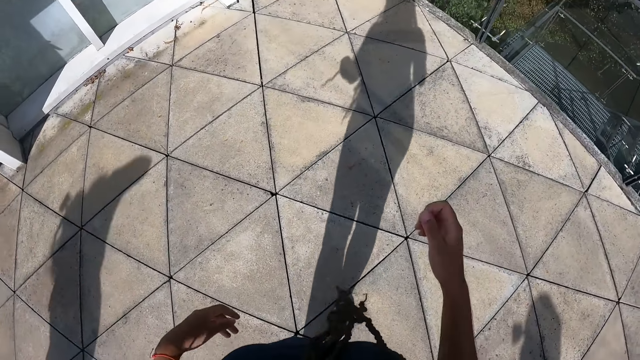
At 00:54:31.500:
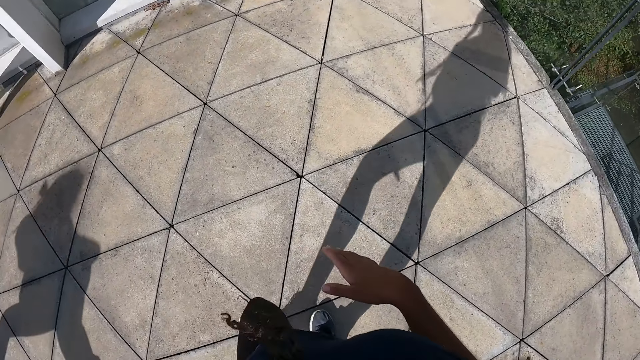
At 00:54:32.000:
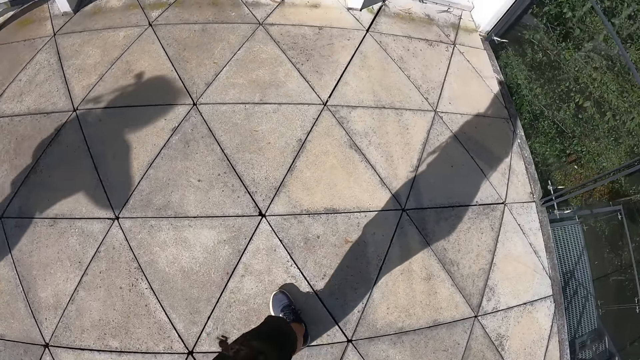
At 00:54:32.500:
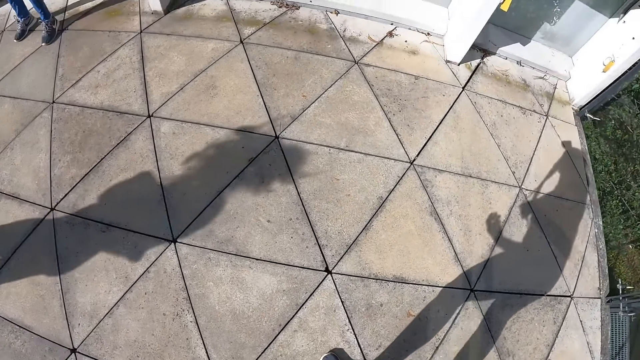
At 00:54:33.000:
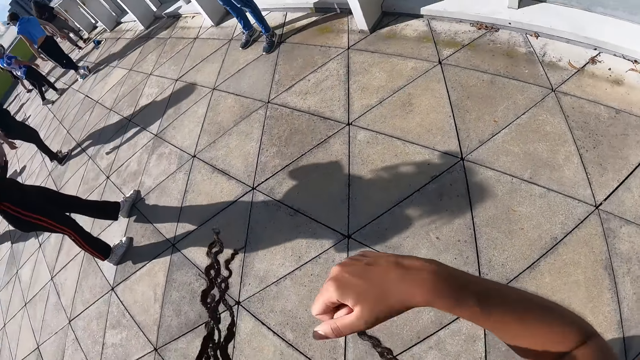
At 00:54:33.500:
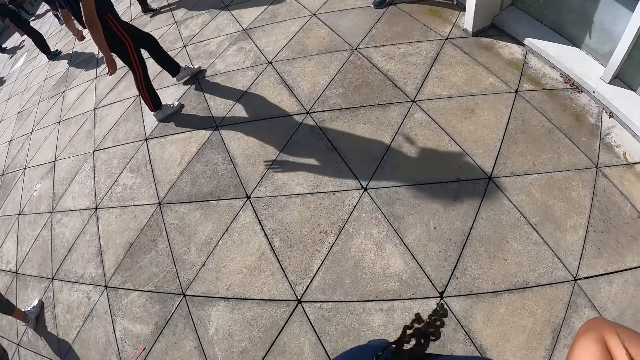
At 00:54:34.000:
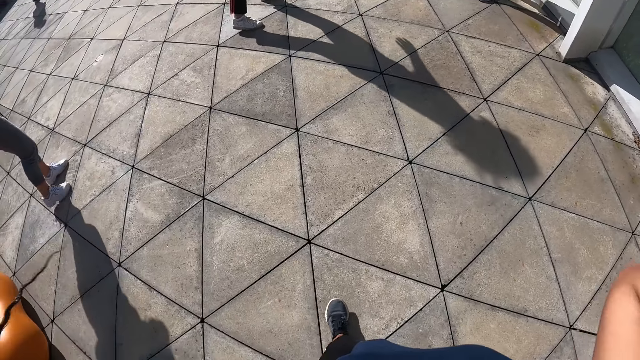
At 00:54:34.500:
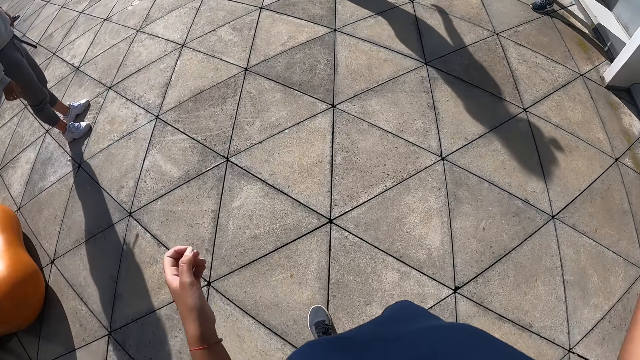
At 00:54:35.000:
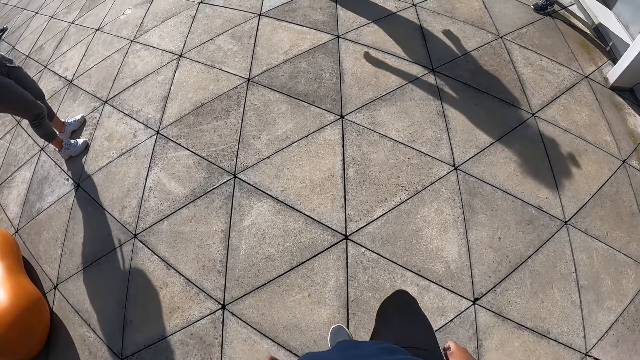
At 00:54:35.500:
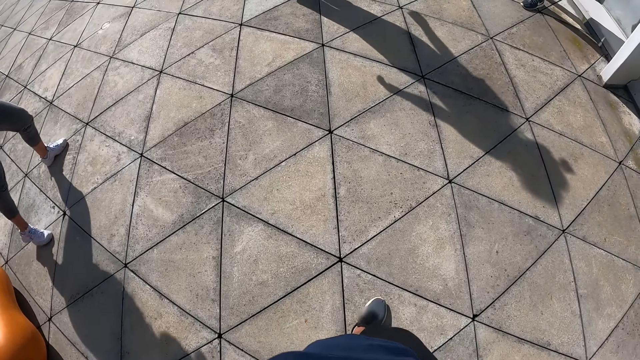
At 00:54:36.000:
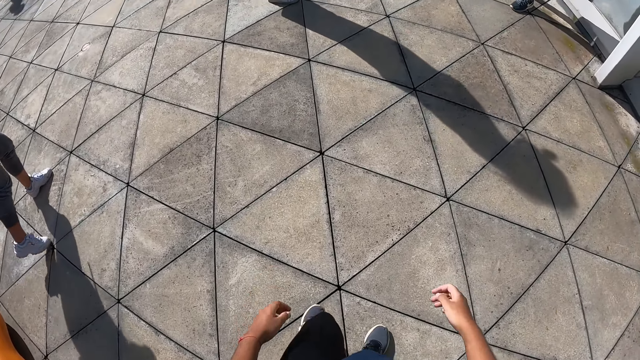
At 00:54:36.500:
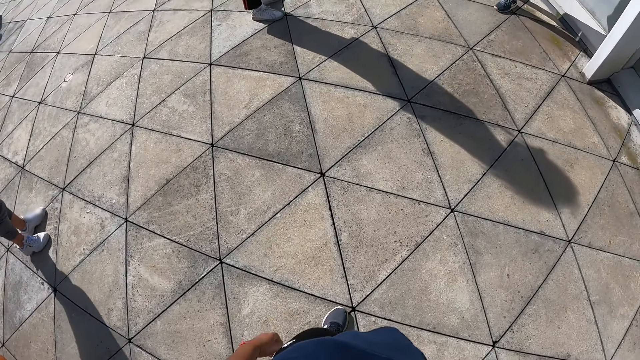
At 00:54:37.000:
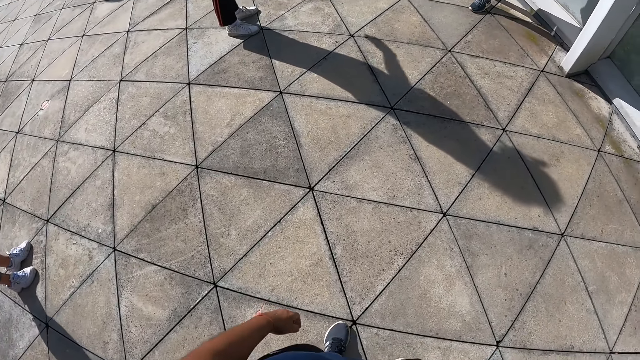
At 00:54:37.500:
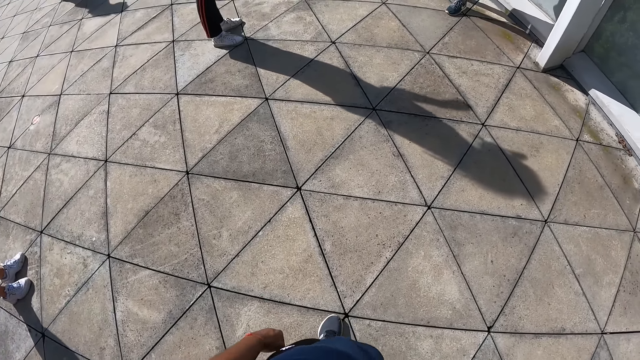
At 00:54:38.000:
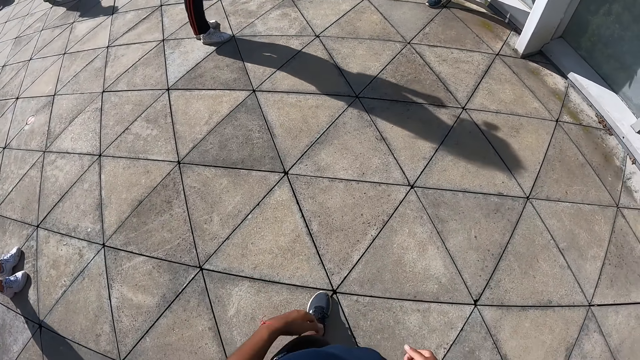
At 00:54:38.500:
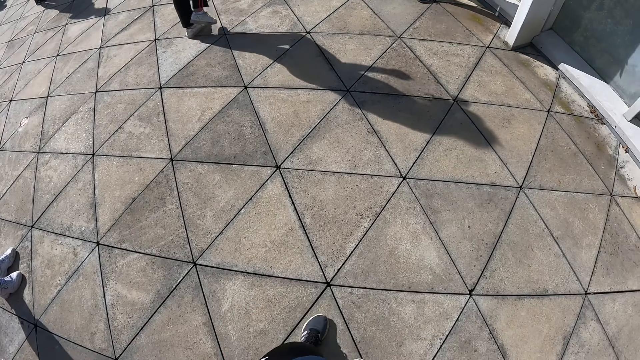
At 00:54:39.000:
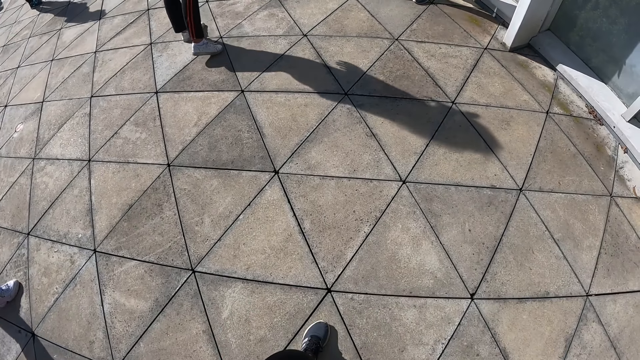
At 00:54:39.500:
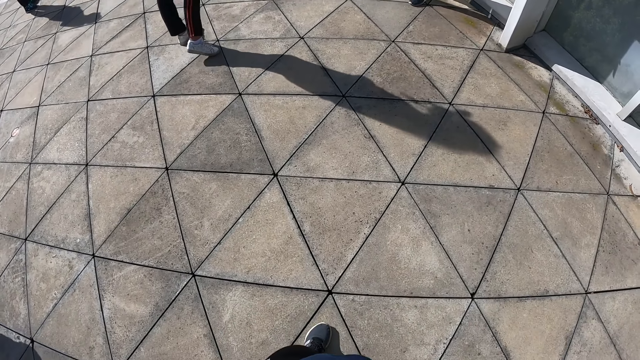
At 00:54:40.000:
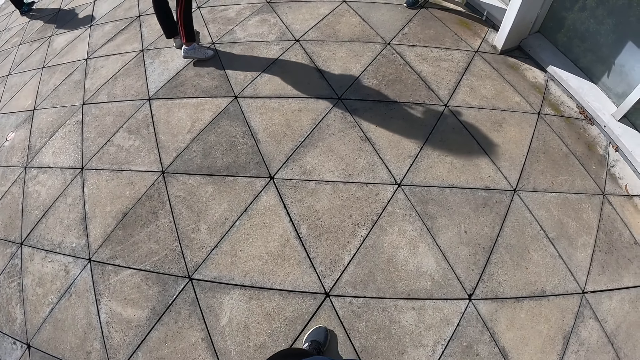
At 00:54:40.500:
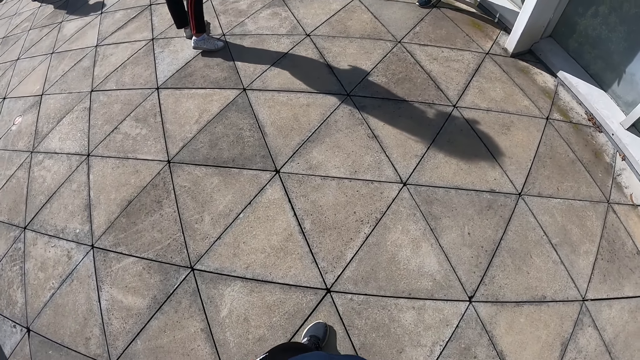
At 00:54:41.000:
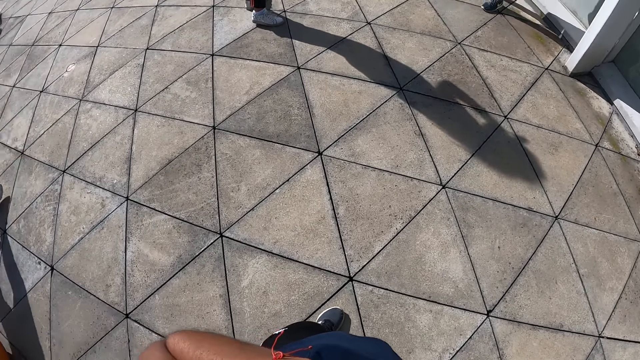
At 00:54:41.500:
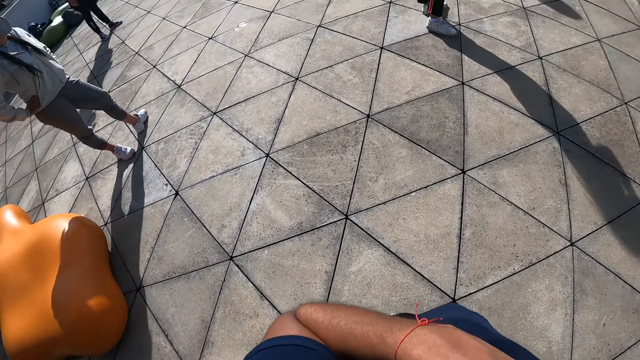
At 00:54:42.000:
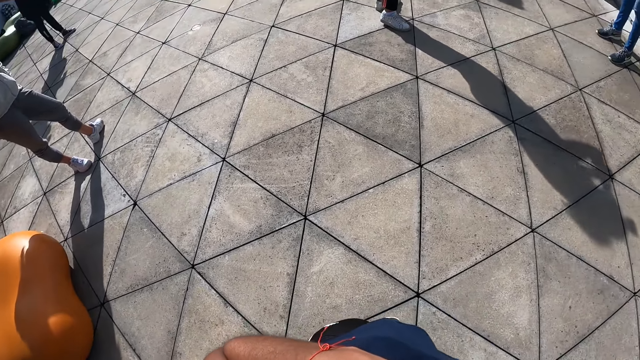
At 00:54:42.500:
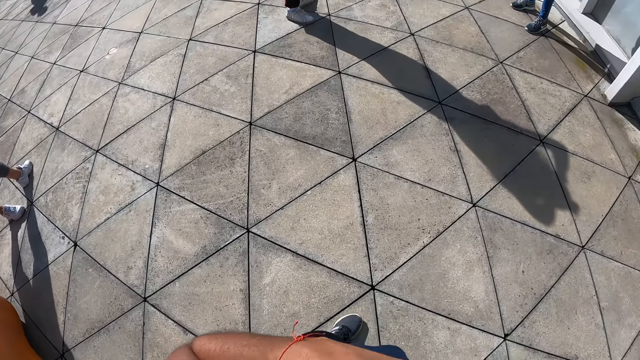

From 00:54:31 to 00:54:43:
A woman dances in the studio. Another woman dances in the studio. The camera wearer looks around.

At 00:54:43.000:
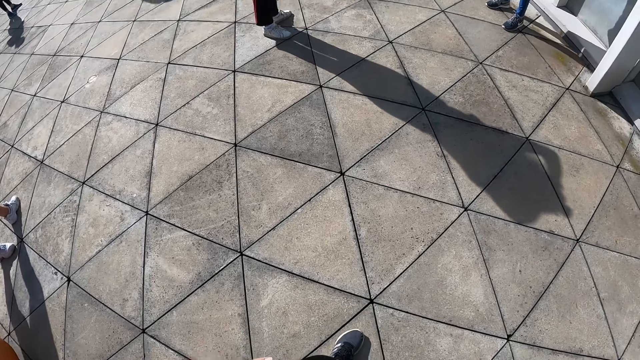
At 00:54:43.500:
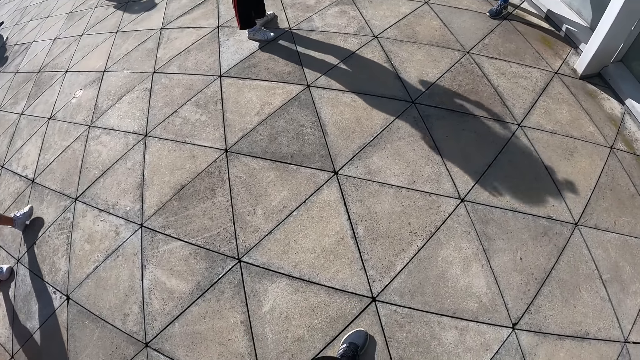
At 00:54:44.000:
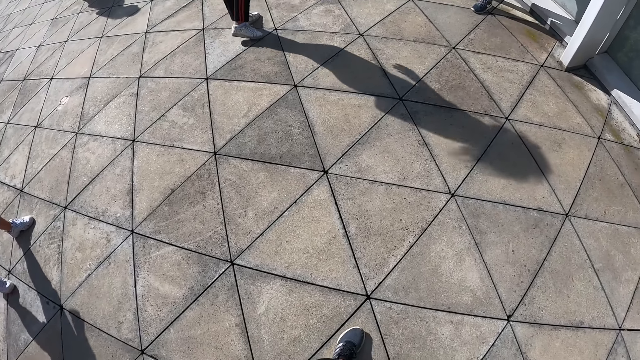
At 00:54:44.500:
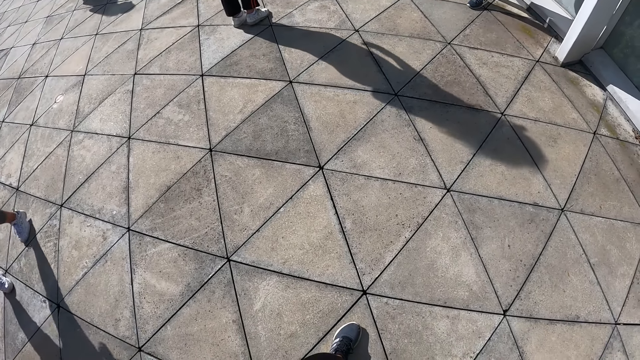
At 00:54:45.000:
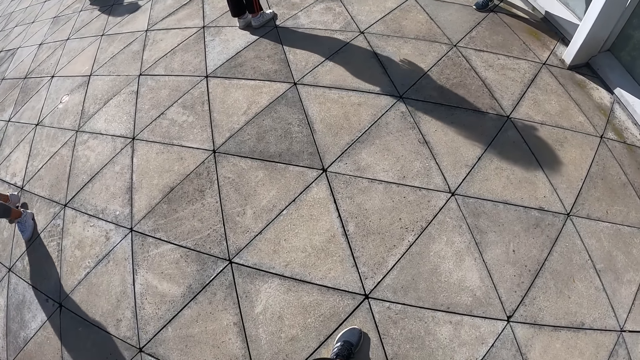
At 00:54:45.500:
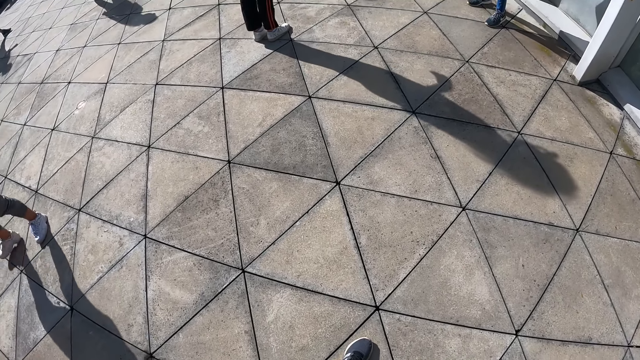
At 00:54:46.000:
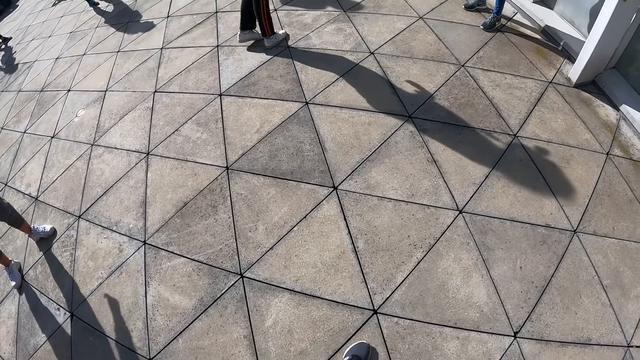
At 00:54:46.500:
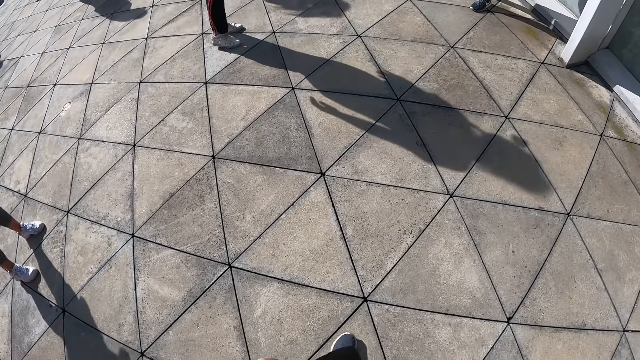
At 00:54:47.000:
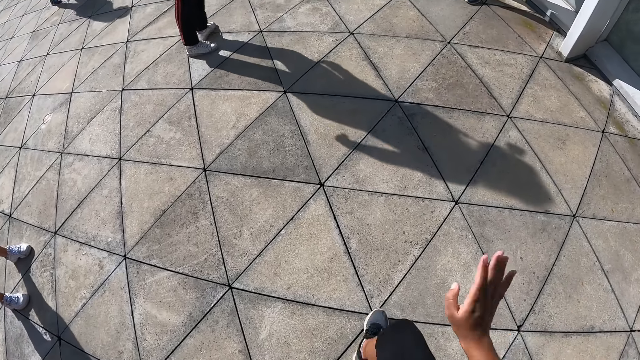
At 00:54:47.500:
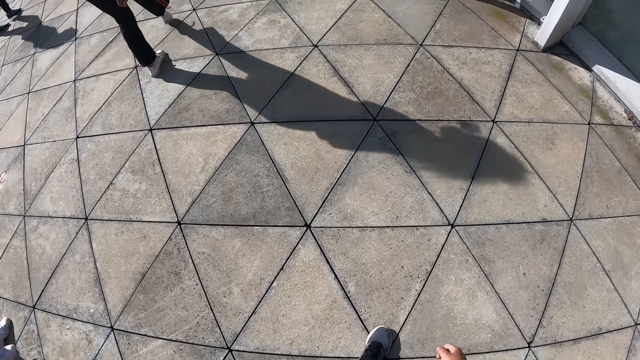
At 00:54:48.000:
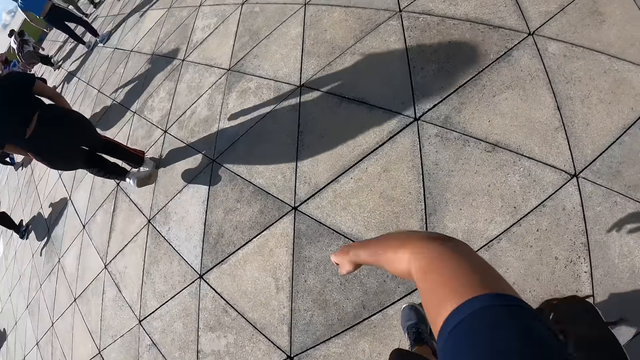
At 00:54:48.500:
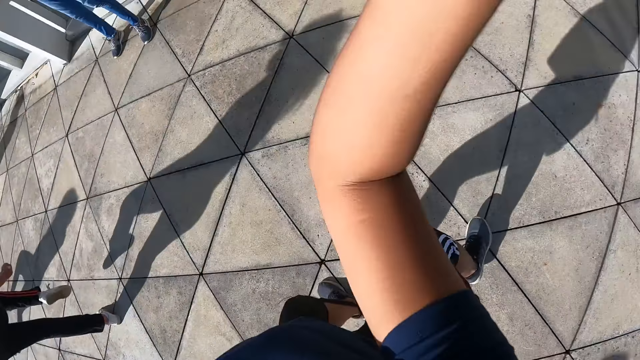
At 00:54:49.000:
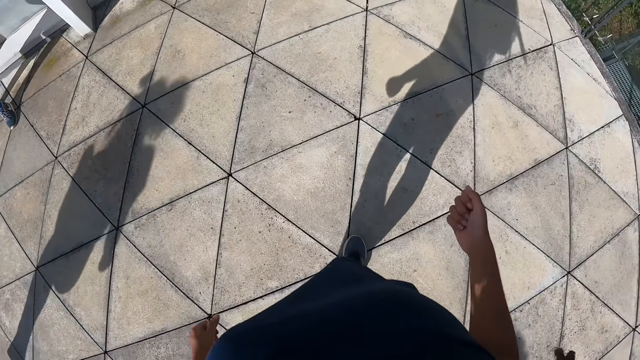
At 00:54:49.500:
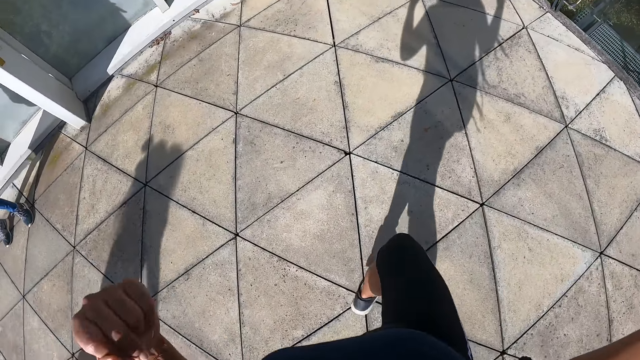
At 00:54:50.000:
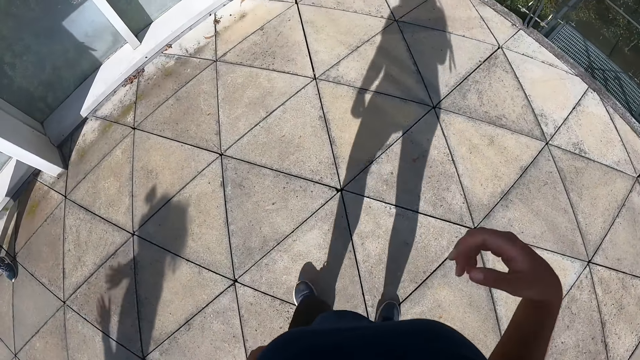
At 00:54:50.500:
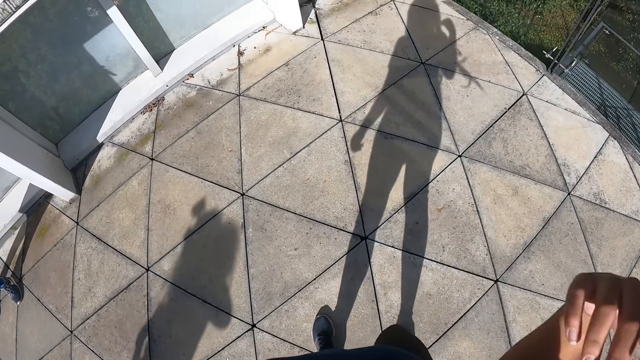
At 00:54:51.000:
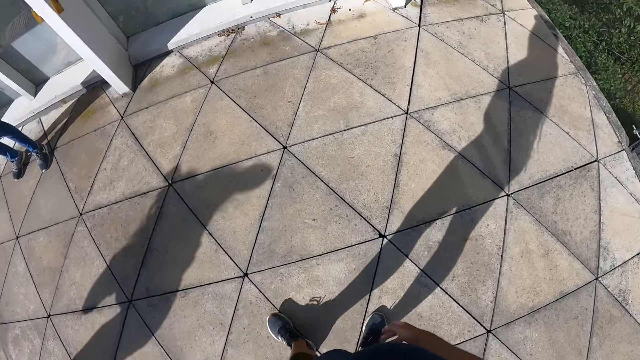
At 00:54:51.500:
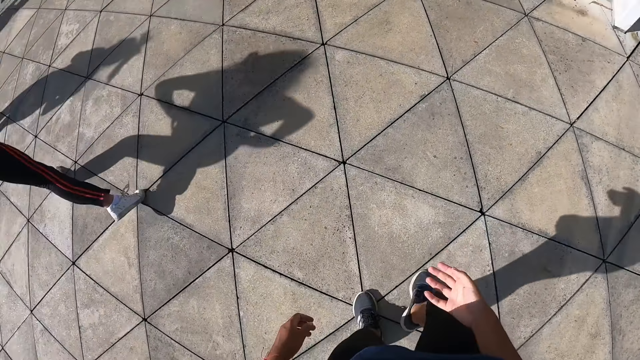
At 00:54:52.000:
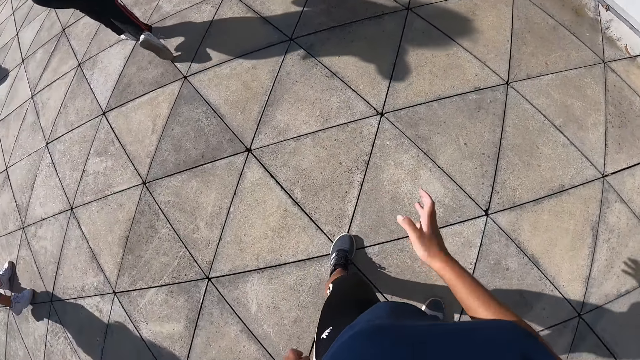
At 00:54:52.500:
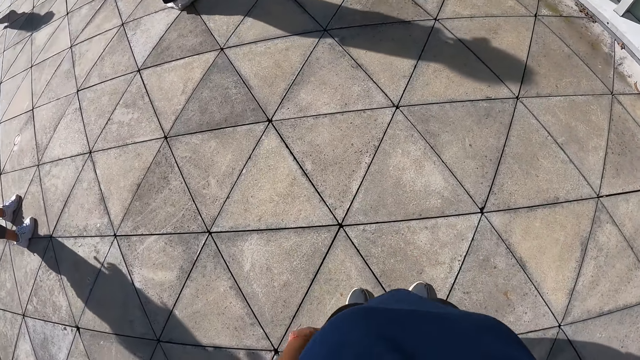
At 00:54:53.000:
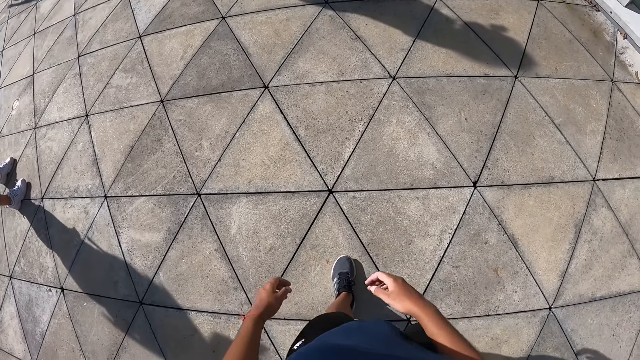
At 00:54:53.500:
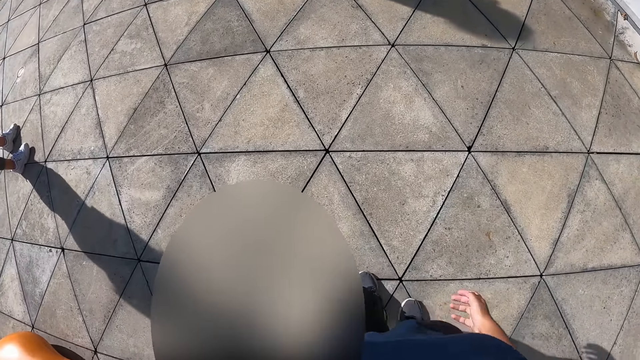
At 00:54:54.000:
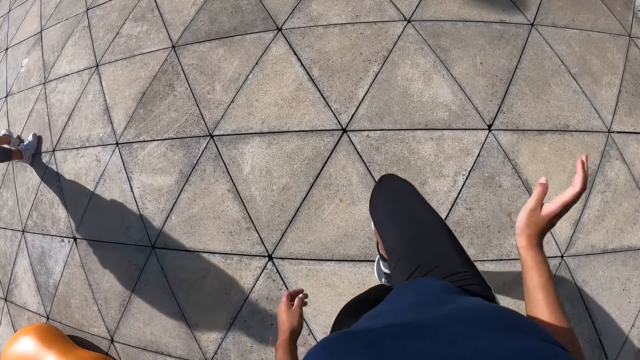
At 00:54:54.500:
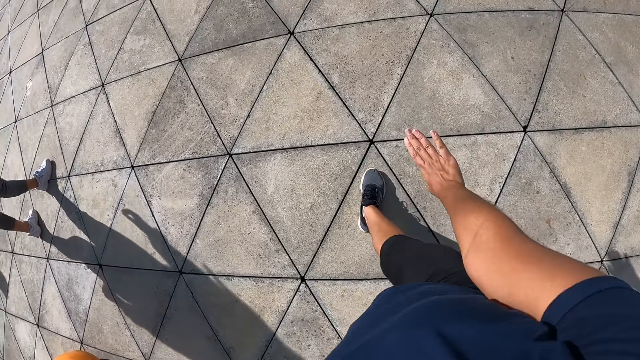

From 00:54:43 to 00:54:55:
The camera wearer dances in the studio.
